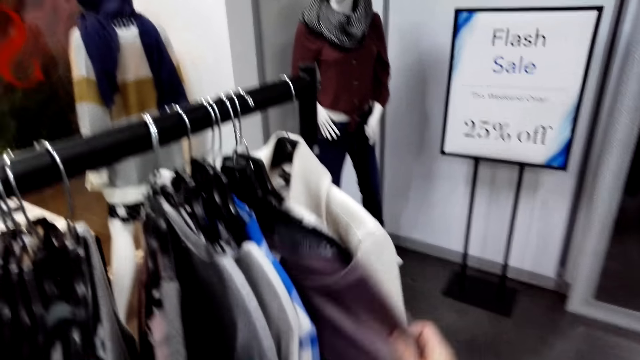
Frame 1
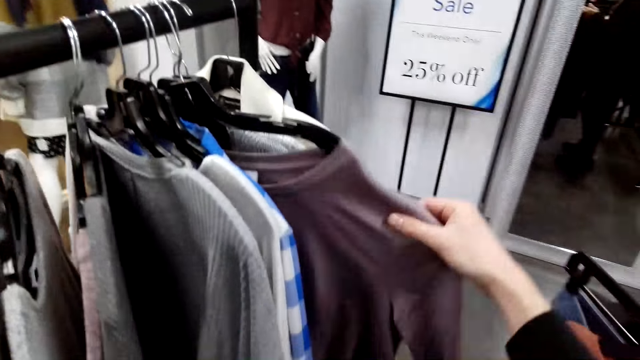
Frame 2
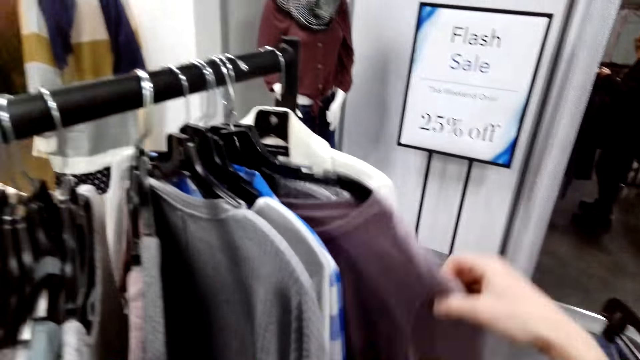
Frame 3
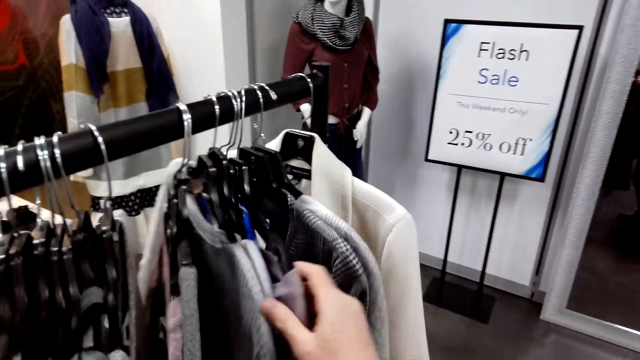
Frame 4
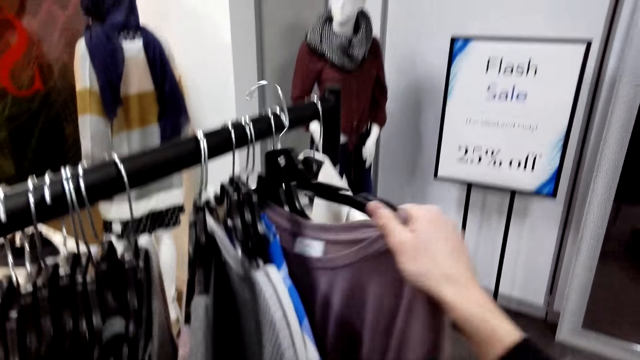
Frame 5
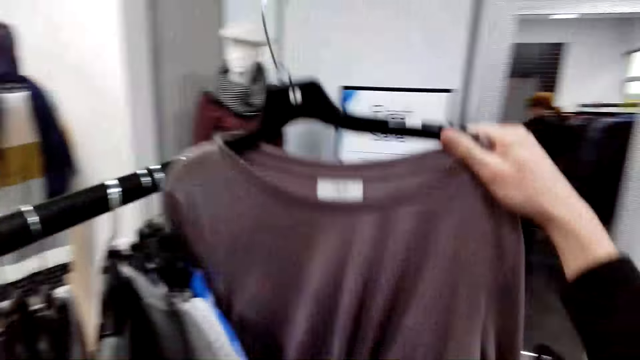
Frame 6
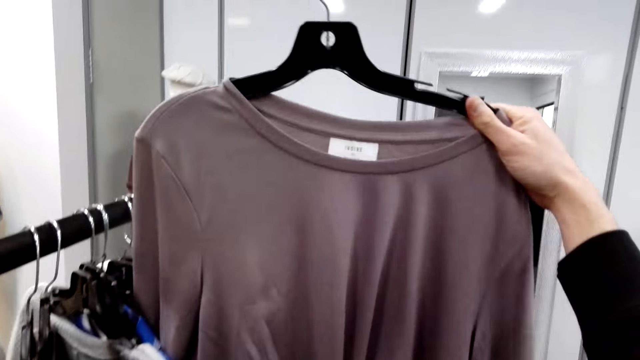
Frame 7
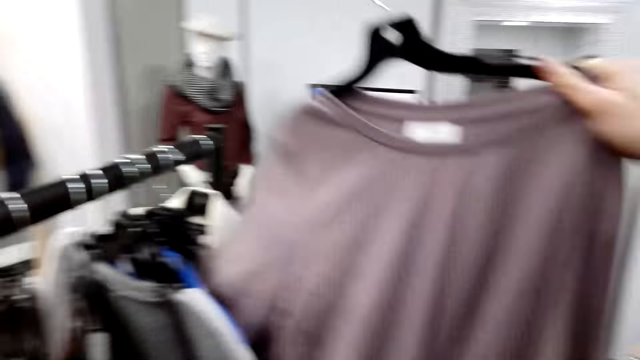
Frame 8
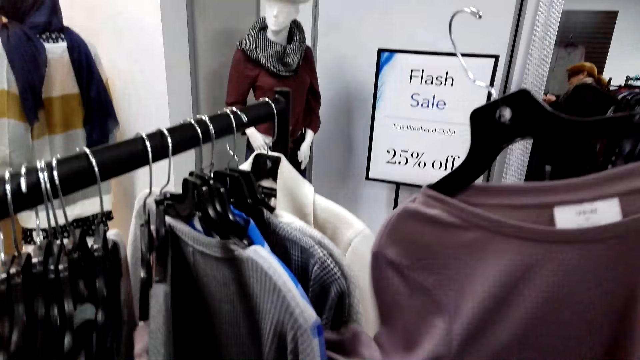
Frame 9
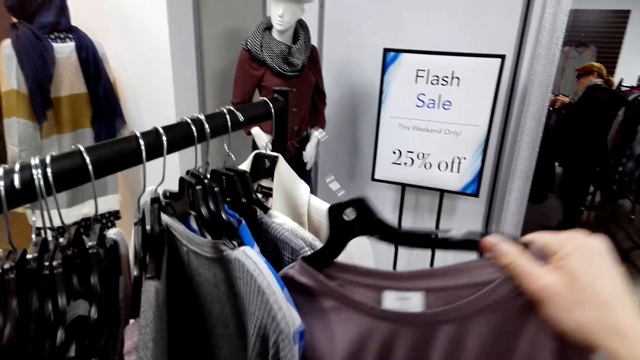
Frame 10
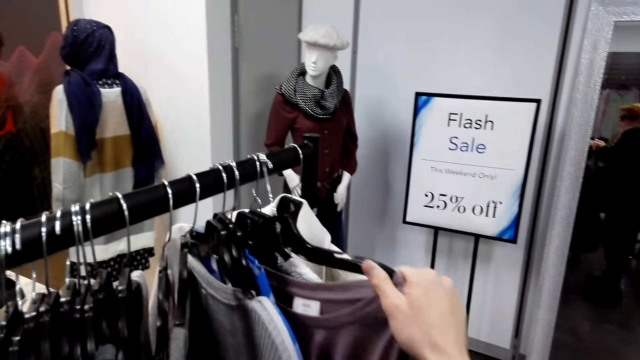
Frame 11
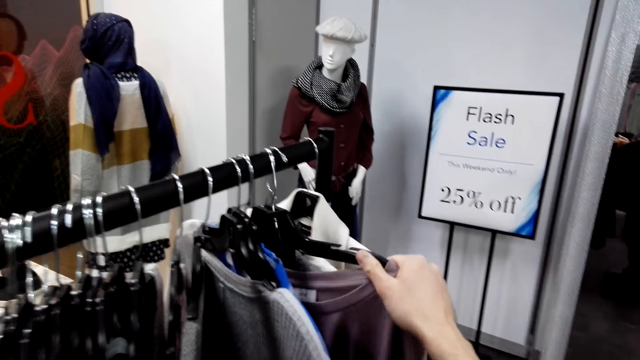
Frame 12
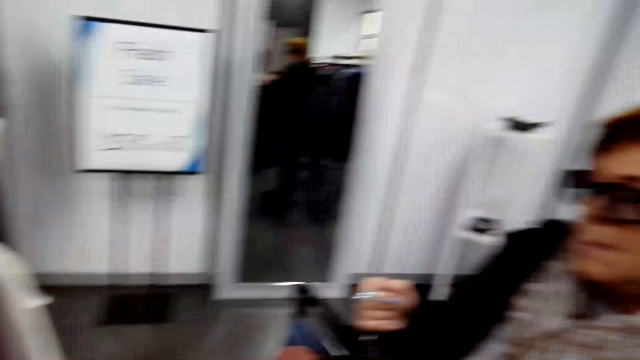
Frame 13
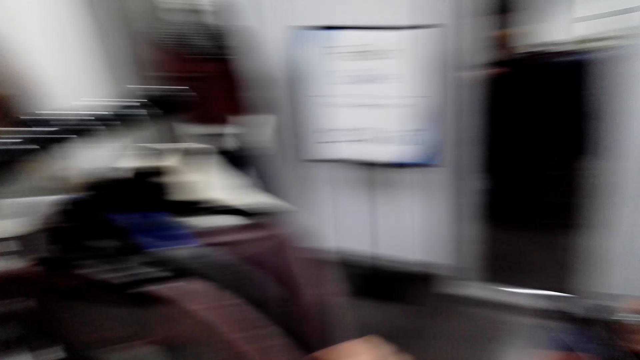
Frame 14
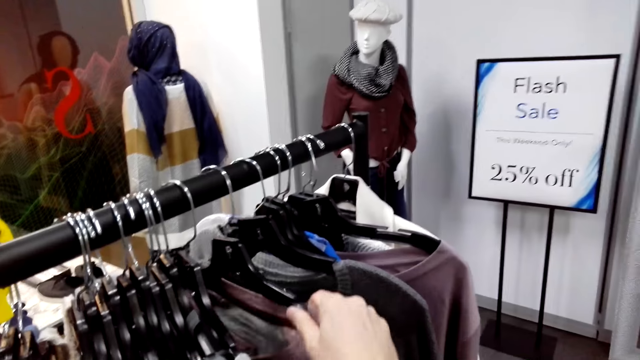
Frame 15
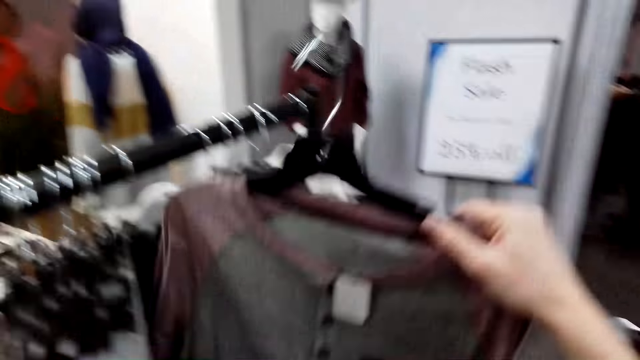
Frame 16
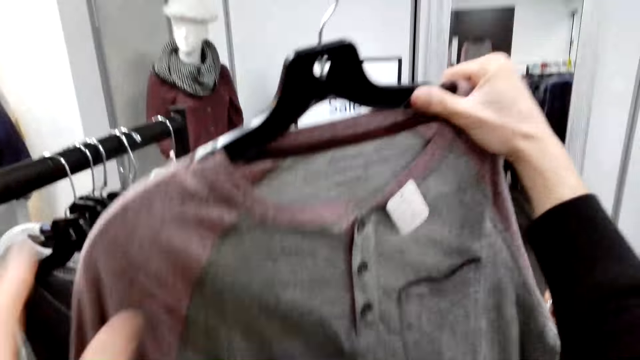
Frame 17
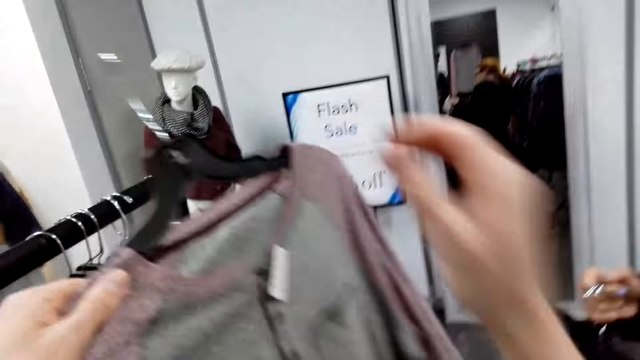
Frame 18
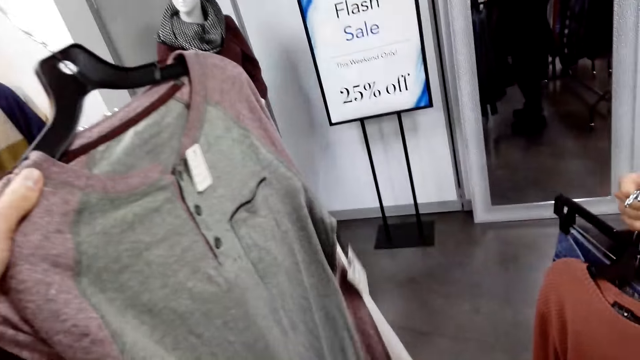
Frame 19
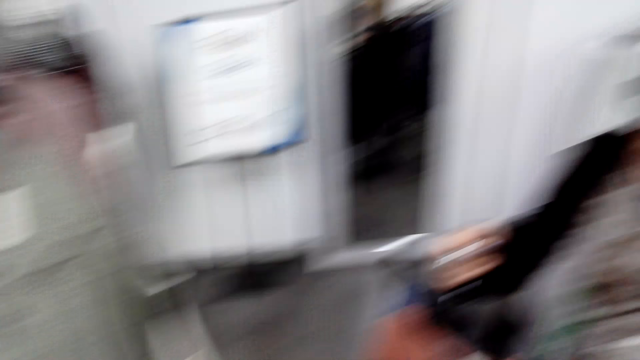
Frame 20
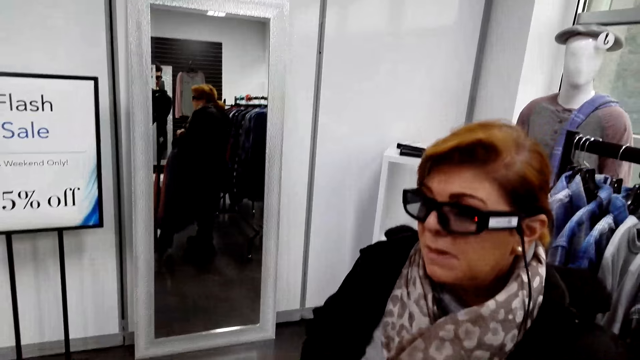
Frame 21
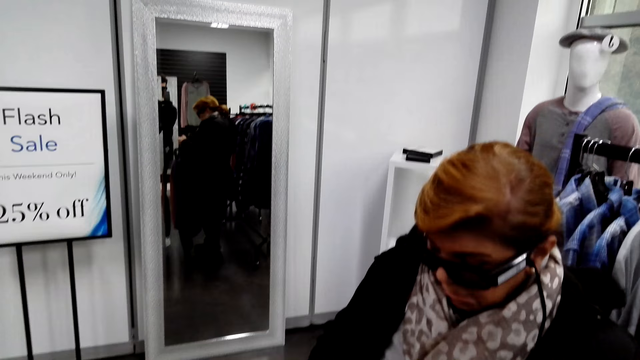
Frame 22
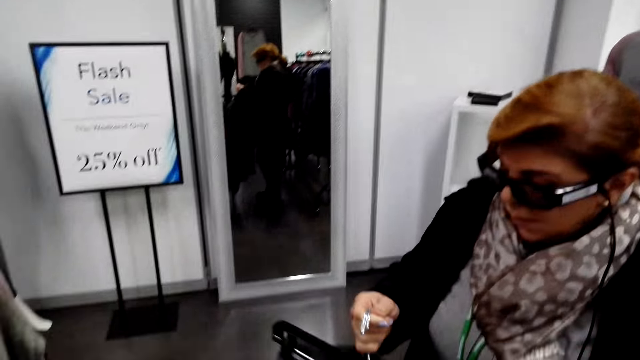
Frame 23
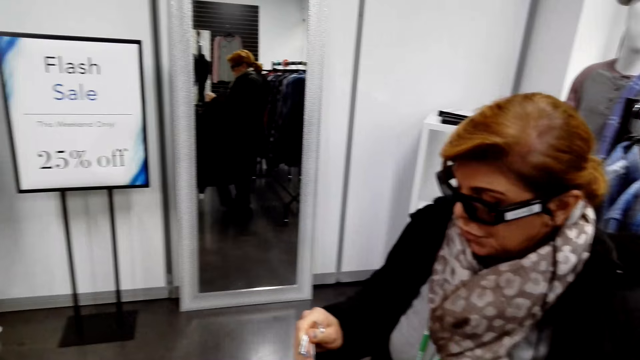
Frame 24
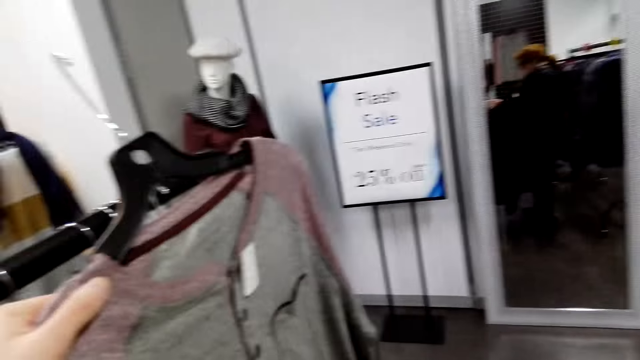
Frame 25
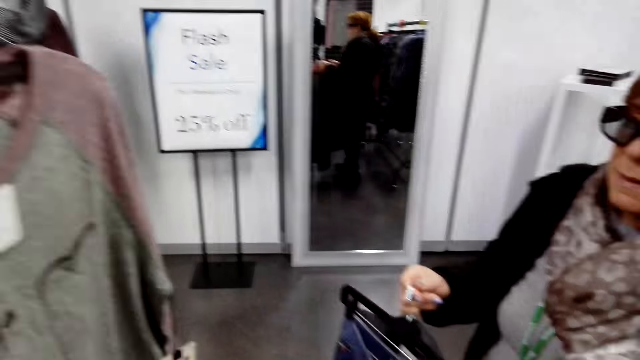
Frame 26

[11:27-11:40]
The camera wearer straightens a sweater on a hanger. They pick up the sweater on a hanger from the stand. They put the sweater on a hanger on the stand. They pick up the sweater on a hanger from the stand. A woman checks the sweater lifted by the camera wearer.

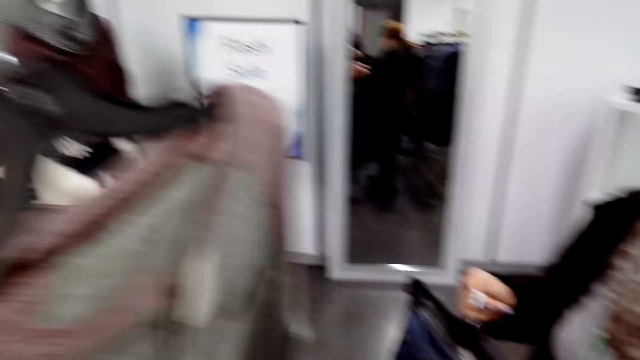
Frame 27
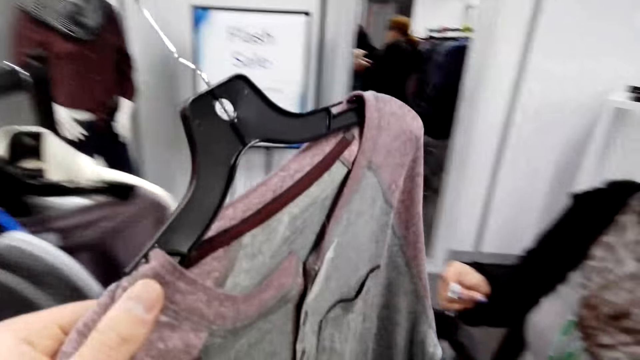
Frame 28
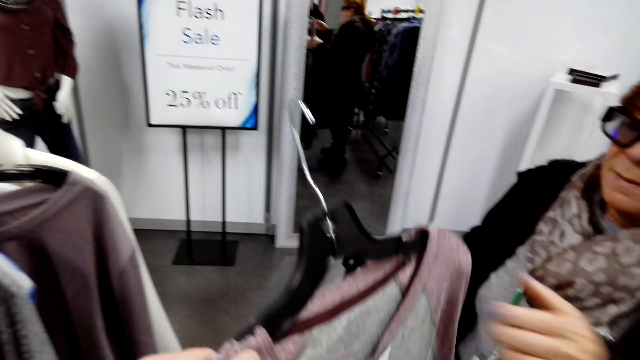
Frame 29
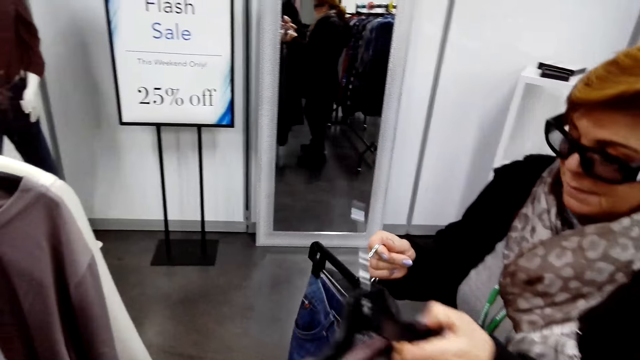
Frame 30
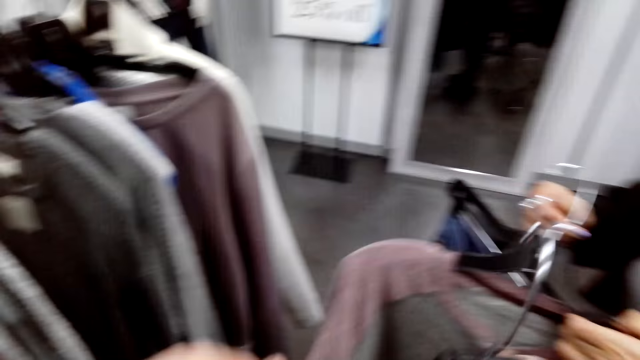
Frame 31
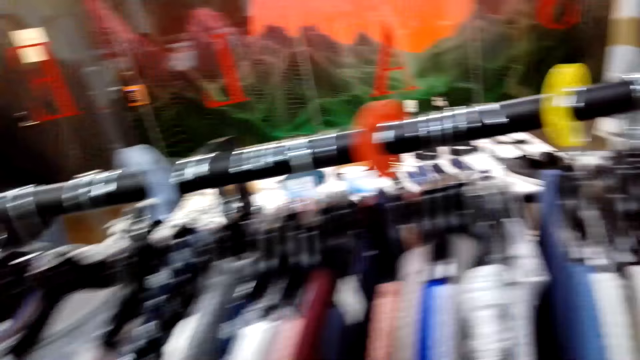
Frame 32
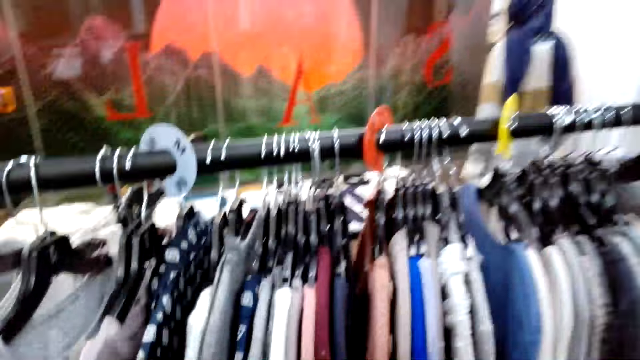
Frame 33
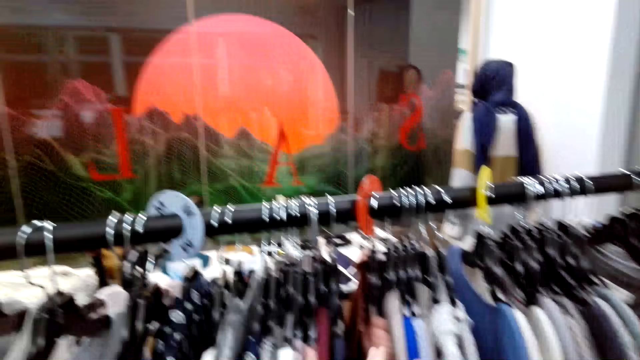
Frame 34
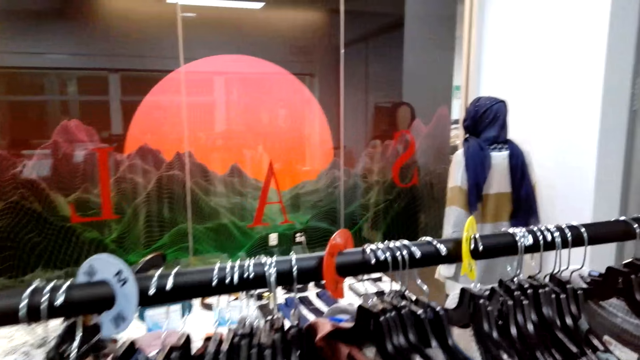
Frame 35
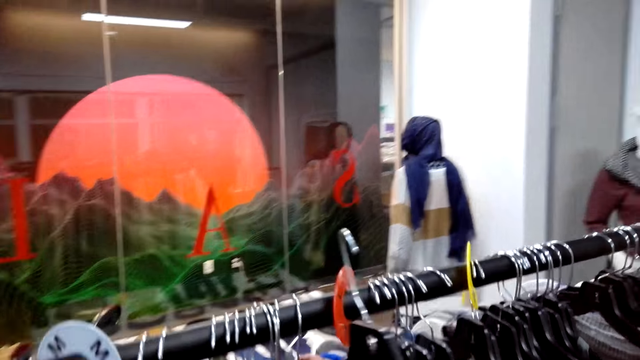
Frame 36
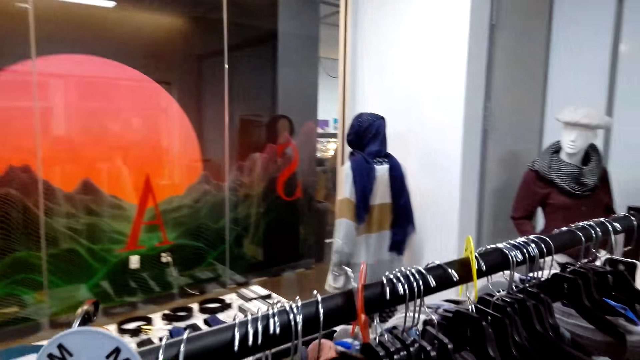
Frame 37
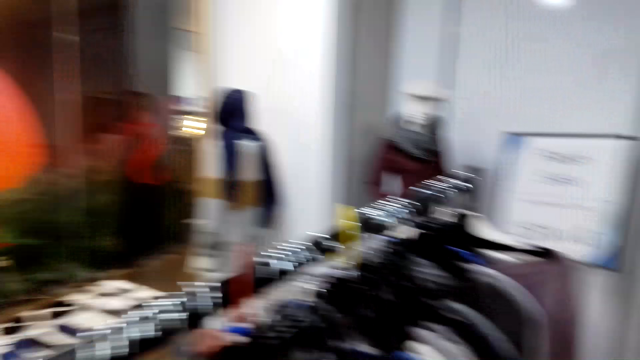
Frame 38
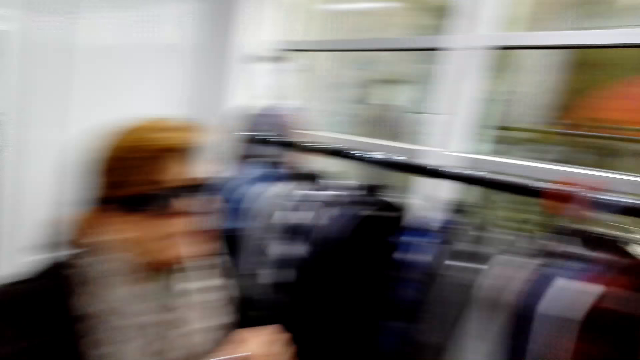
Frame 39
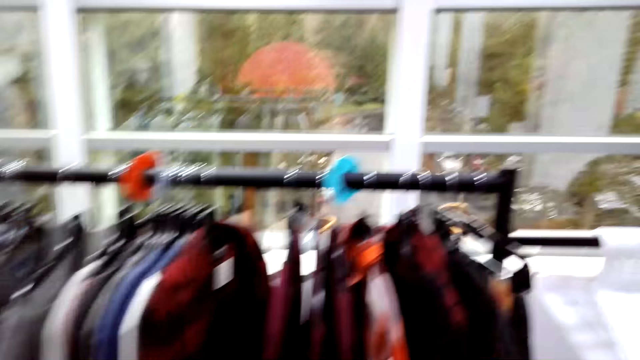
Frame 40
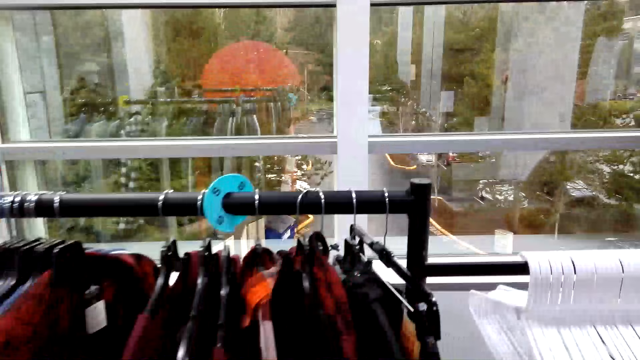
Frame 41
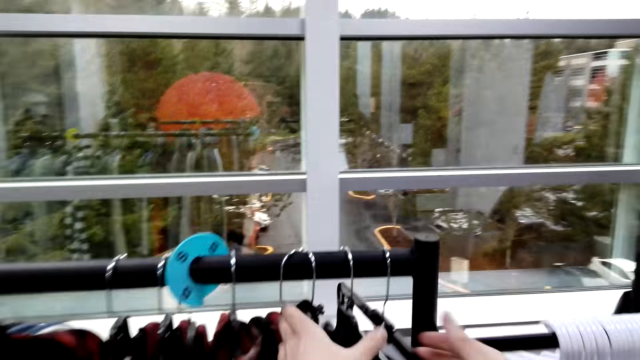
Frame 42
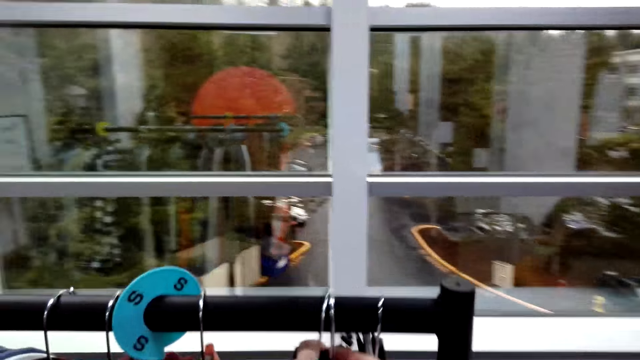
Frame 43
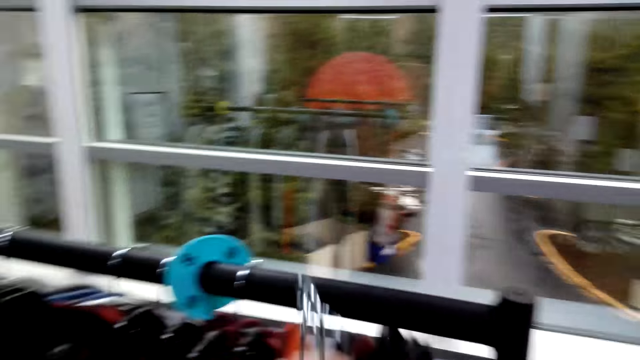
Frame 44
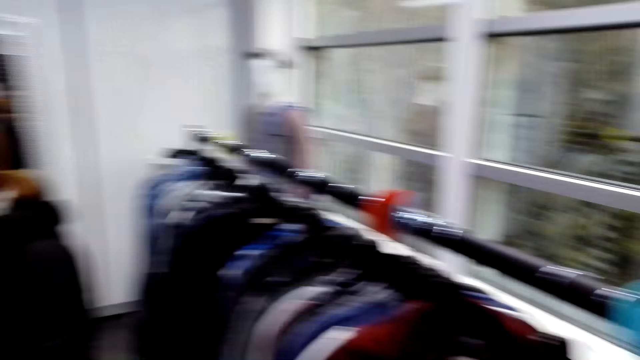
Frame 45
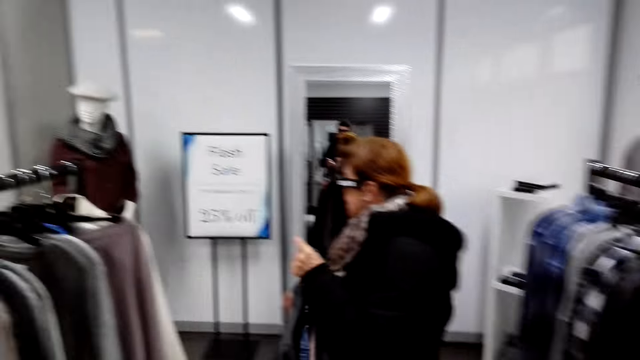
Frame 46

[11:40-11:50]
The camera wearer gives a sweater to a woman. They put a cloth on a hanger. They put the hanger on the stand. They look around. They take shirts on hangers from the stand. The woman walks in a shop.
